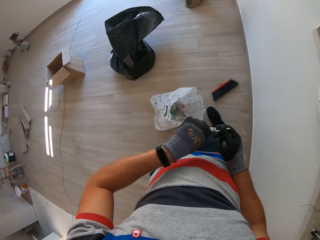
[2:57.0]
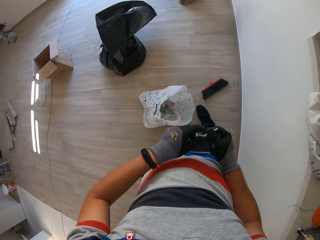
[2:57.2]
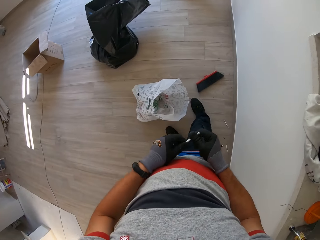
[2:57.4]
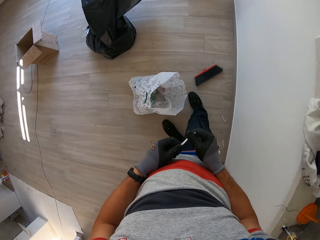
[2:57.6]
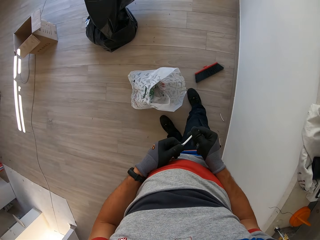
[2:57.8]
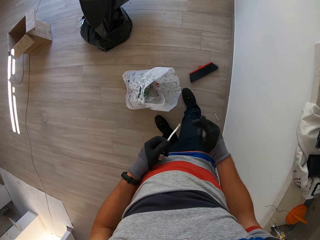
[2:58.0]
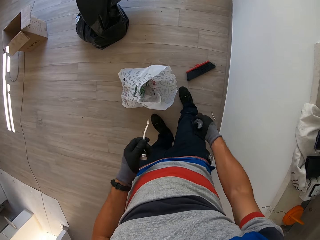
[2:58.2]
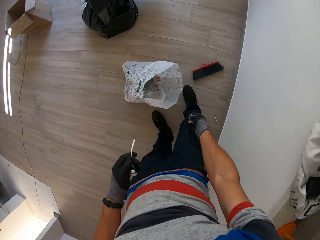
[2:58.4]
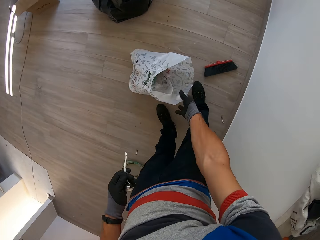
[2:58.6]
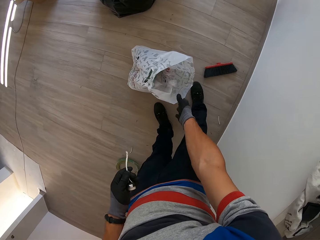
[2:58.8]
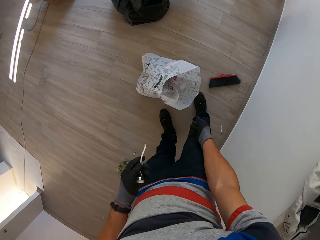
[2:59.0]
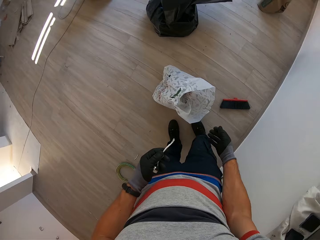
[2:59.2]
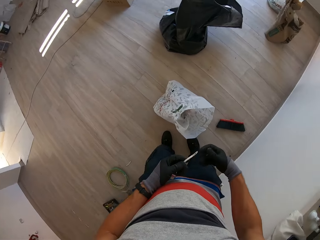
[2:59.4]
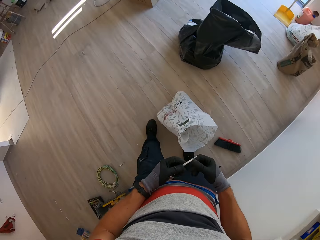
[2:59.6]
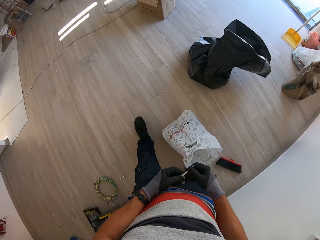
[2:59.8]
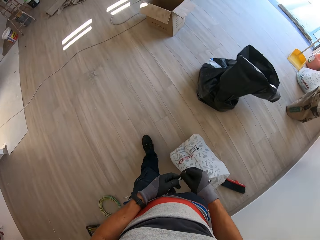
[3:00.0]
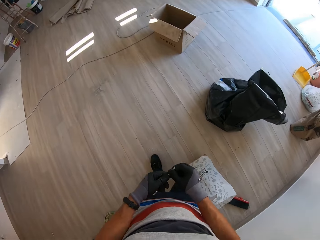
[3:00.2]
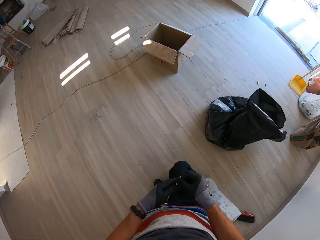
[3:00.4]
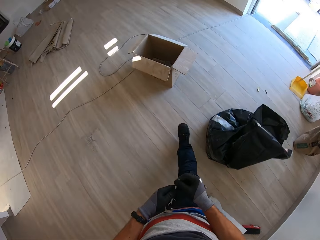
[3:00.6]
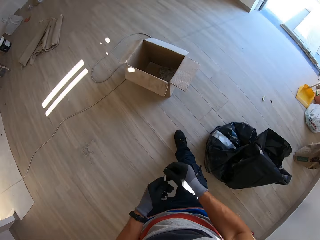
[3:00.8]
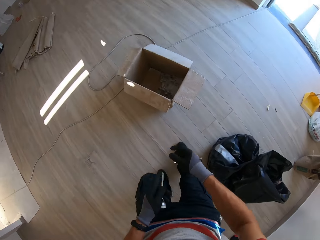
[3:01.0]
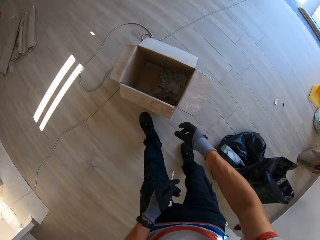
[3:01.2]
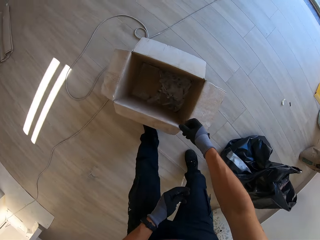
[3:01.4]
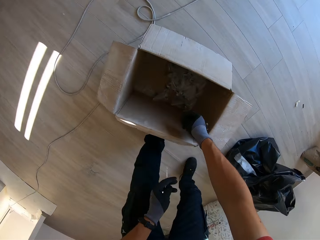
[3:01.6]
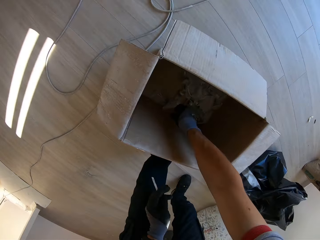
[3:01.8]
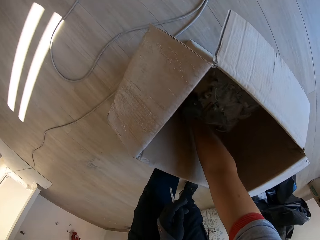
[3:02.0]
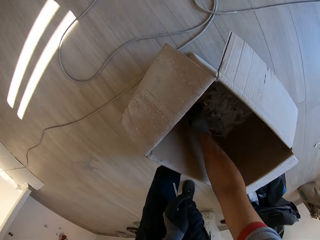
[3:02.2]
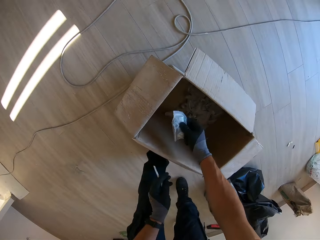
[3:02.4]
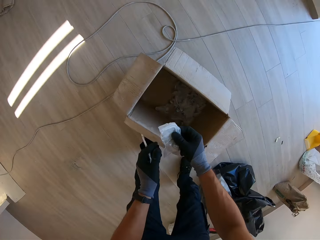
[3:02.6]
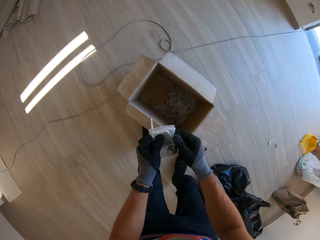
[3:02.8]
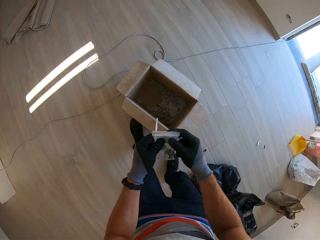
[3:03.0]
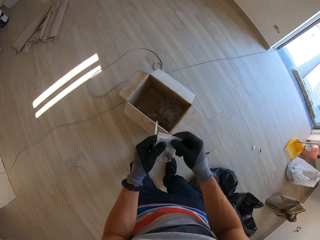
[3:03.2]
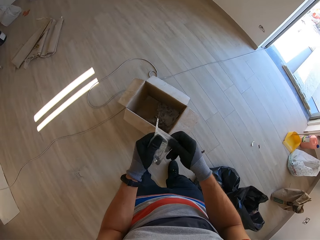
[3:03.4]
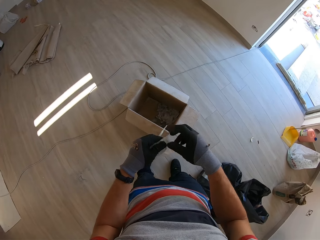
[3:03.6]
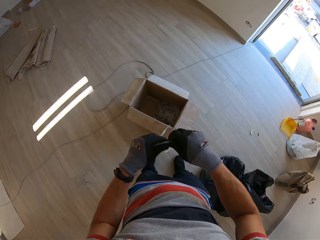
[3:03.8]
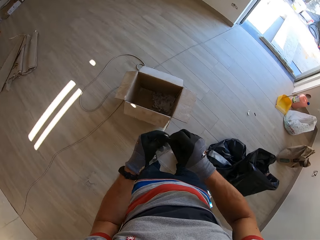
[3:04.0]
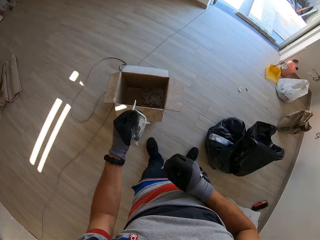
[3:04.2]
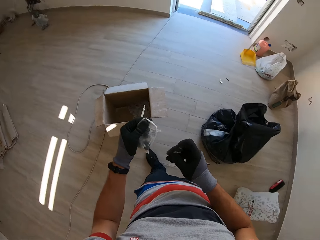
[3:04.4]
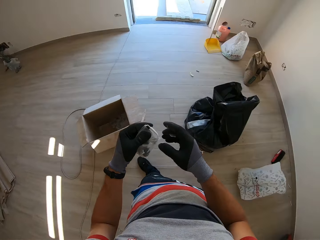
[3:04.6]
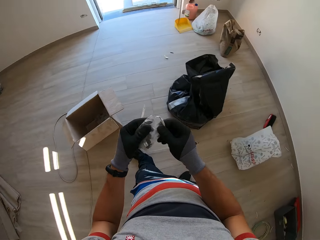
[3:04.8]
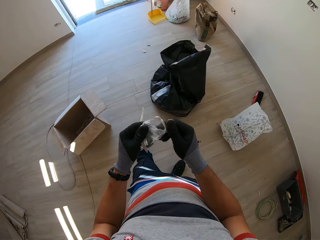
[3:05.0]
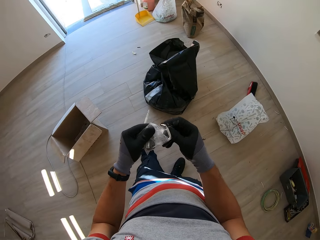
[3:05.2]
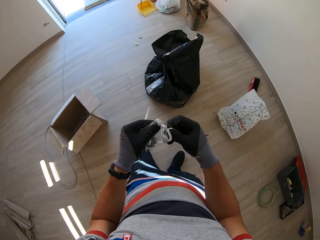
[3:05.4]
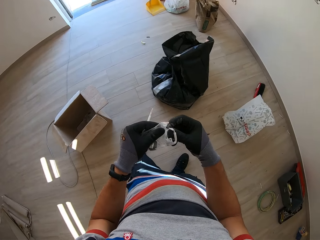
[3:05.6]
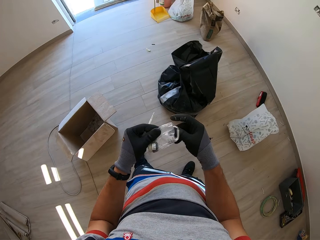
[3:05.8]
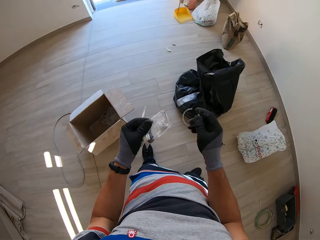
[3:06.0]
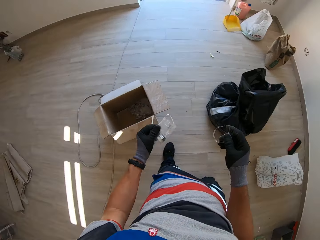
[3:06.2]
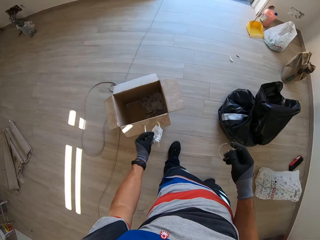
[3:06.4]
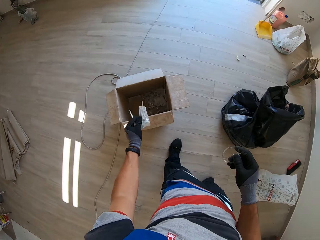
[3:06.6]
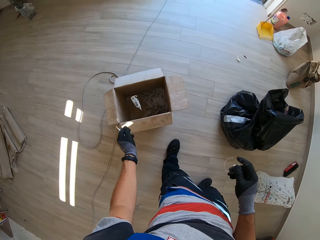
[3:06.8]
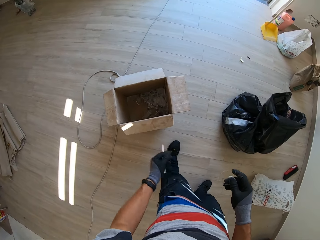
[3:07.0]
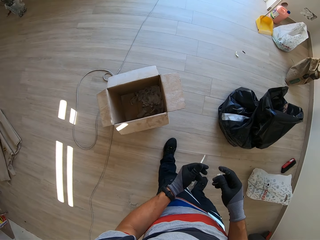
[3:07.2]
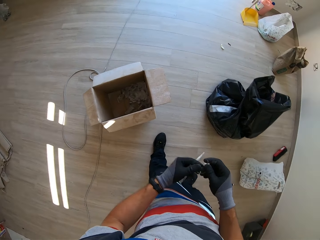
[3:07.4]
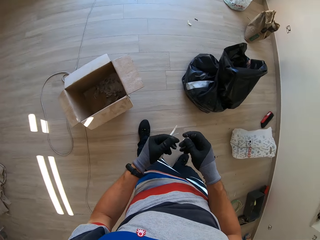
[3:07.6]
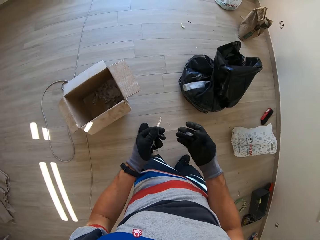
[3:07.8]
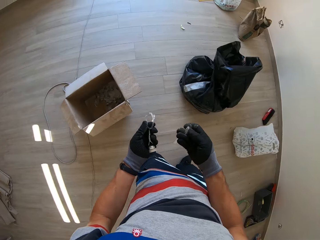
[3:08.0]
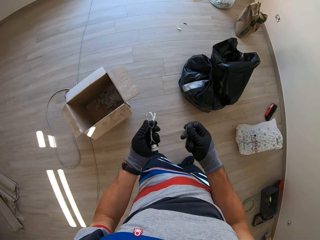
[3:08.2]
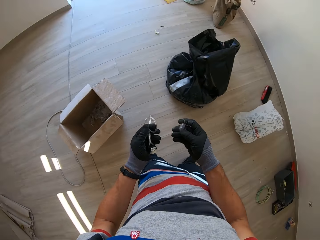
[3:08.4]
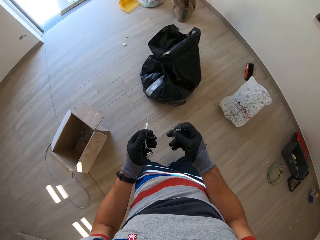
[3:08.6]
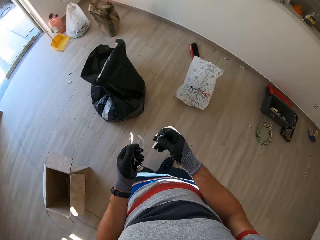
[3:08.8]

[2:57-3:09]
The camera wearer drops the paper. They walk around. They pick up the paper. They pick up a bulb holder from the box. They cut the paper. They remove the round ring. They drop the paper.

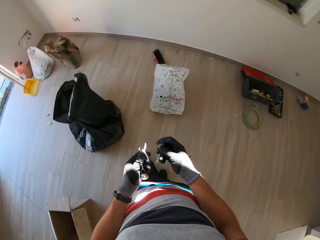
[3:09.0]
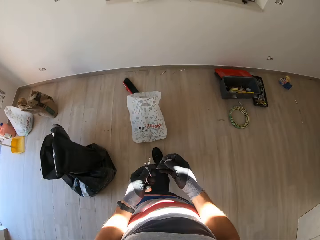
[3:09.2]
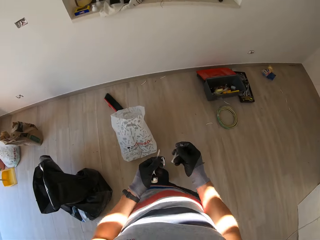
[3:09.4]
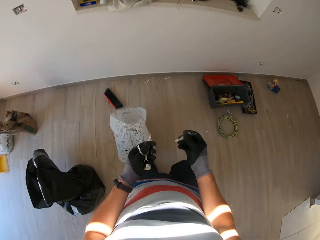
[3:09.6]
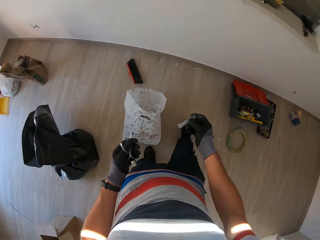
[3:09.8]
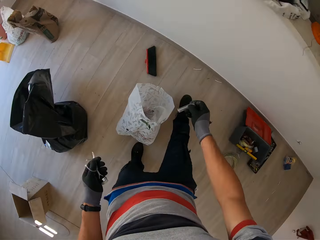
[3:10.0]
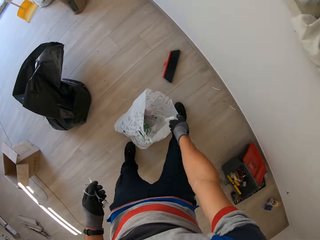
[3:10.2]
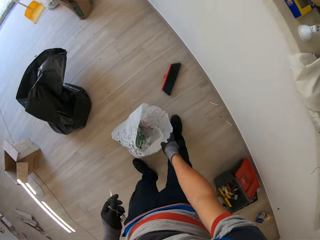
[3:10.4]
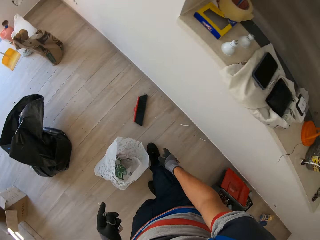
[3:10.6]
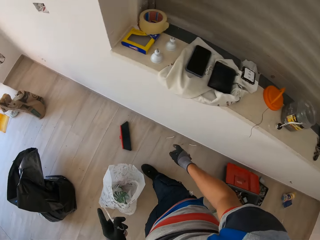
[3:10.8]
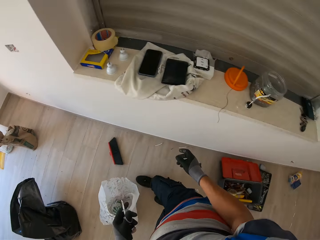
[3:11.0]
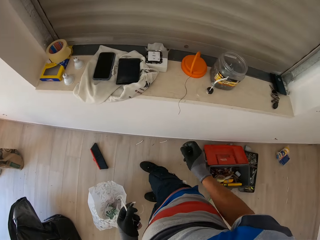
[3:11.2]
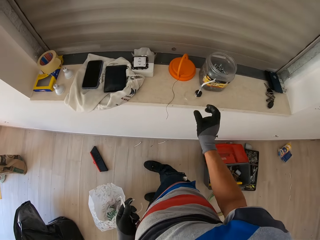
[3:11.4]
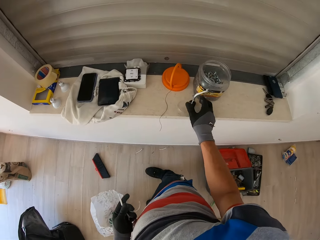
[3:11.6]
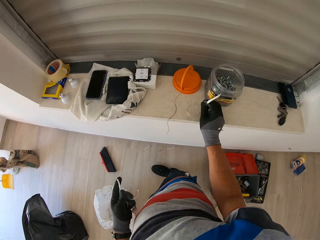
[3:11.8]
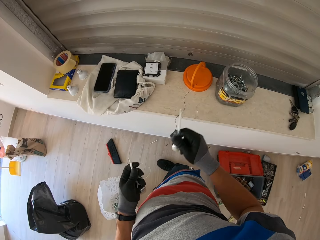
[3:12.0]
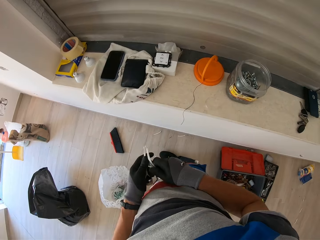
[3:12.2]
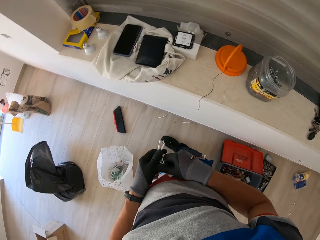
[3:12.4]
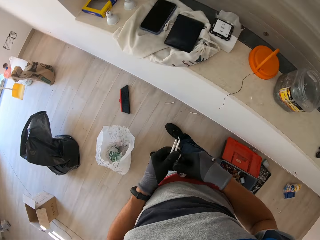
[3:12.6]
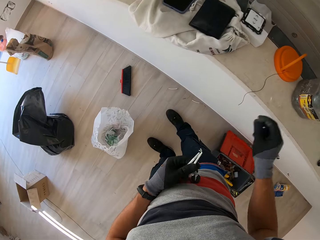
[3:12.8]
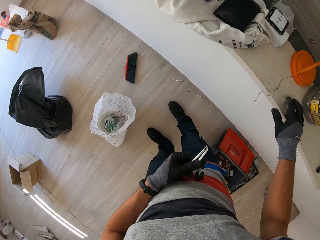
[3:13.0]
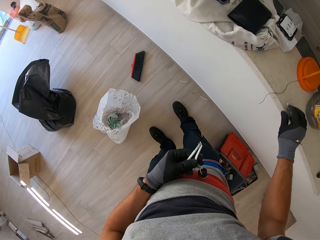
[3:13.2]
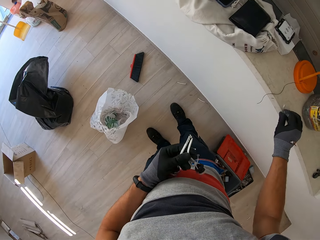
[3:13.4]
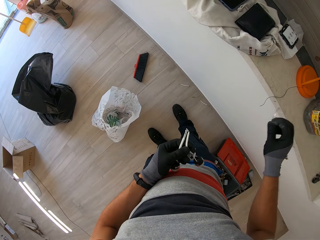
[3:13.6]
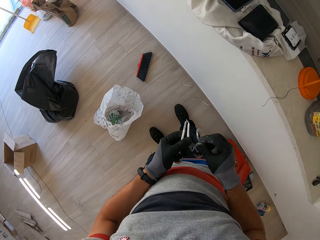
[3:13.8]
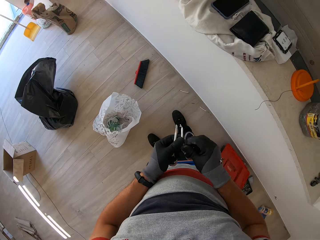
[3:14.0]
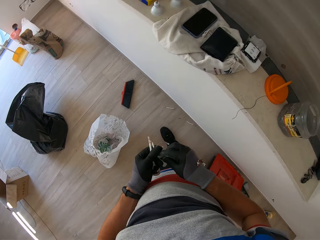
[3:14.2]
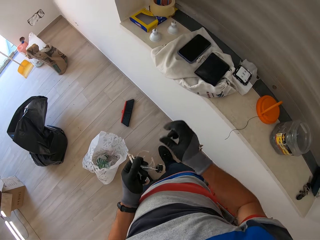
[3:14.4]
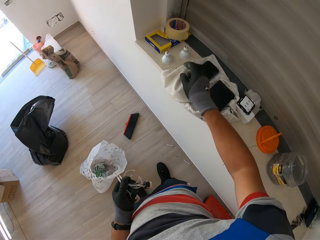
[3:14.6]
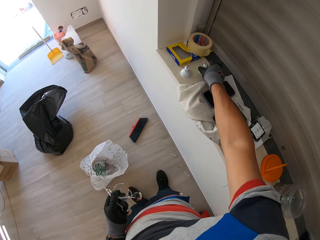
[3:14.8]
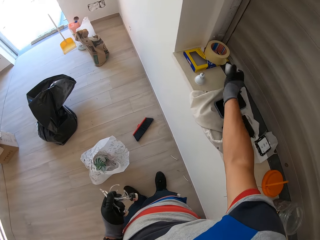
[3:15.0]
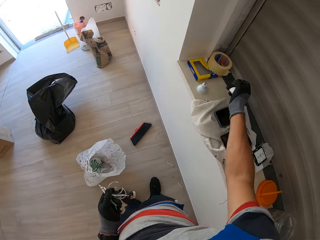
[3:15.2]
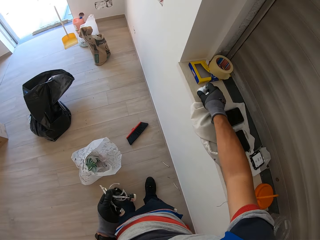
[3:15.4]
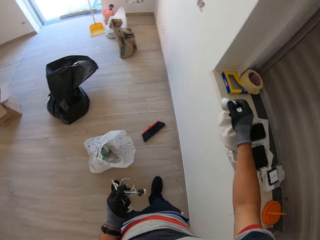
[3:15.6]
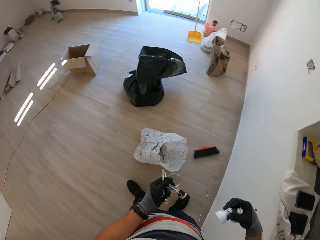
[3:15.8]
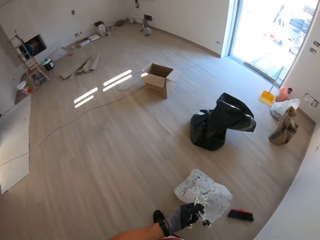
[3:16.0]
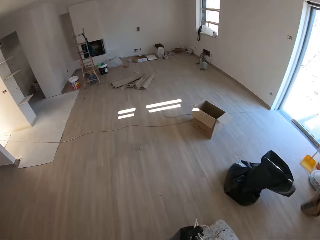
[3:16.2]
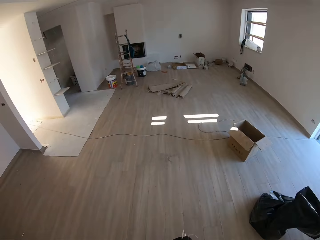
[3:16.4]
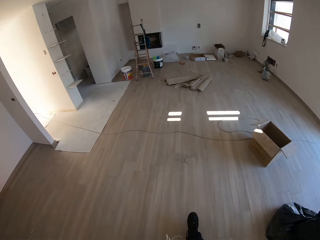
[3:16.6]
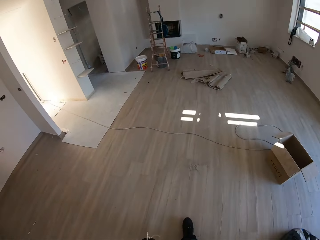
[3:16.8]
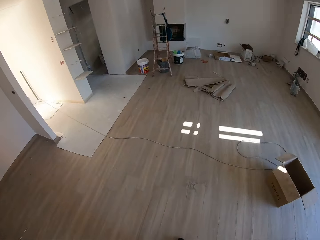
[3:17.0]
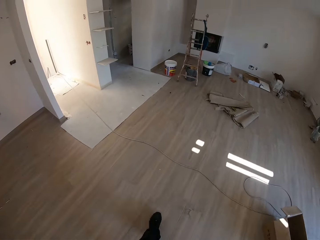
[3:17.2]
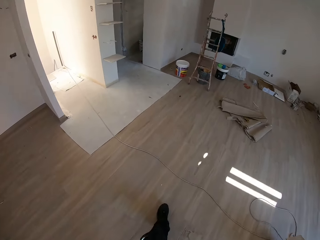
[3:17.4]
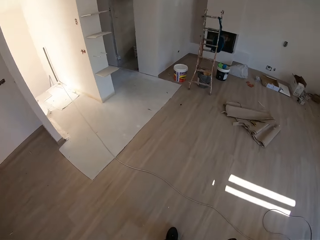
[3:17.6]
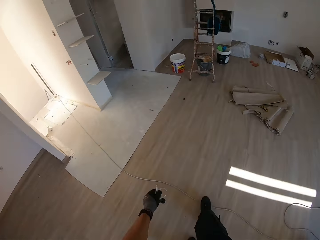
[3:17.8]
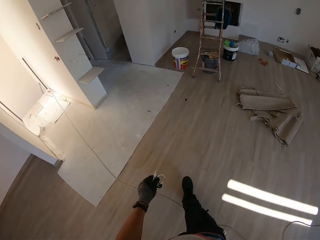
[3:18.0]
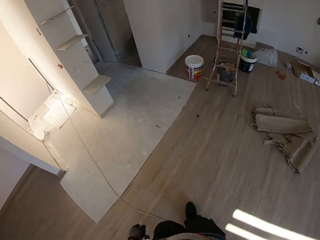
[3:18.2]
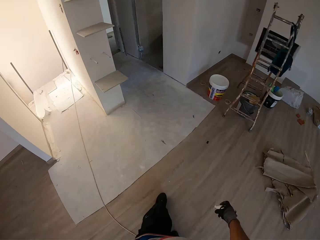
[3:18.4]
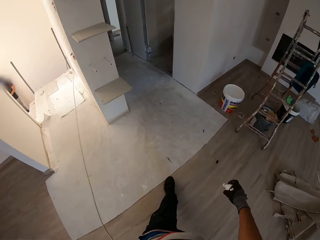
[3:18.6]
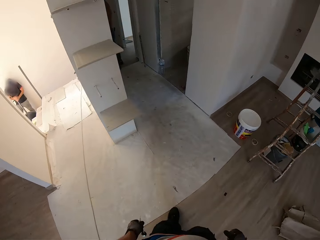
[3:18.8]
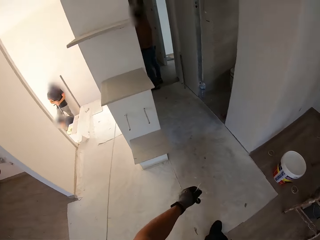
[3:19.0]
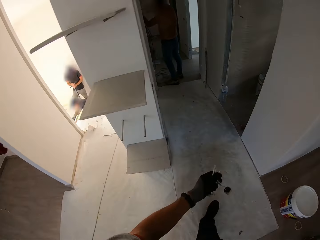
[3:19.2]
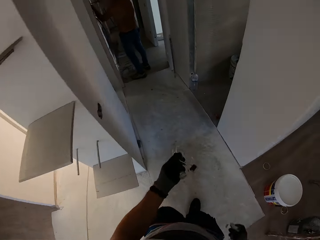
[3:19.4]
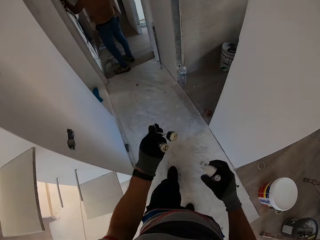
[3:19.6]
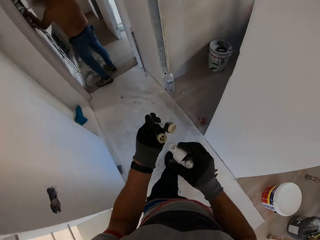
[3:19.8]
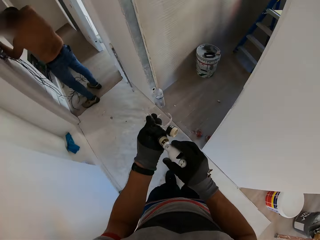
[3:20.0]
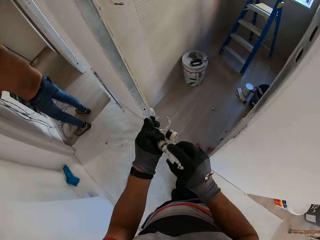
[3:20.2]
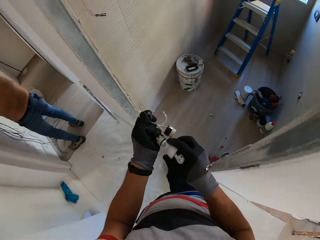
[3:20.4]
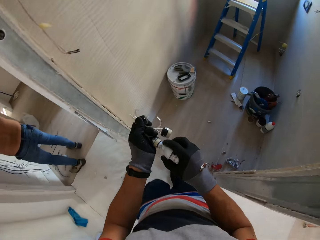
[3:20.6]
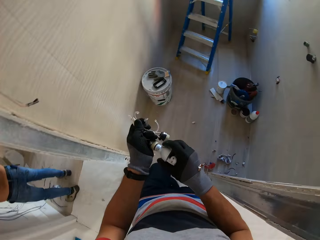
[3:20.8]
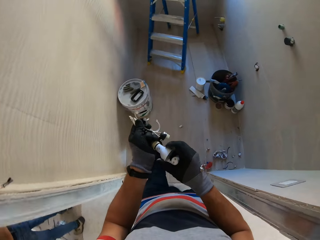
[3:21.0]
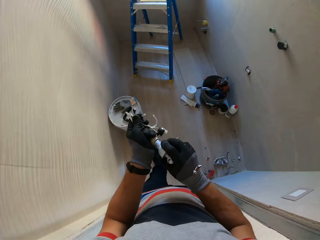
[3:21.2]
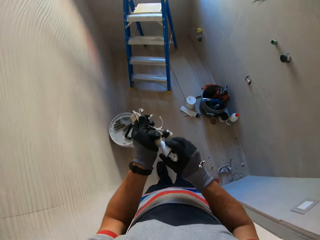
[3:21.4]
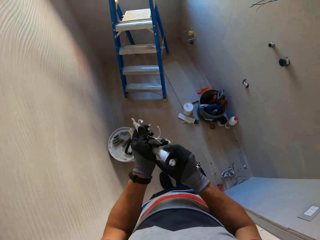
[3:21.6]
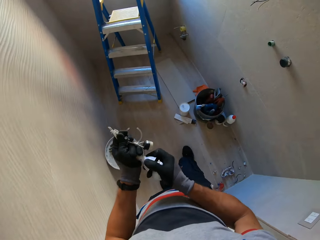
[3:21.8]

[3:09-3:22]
The camera wearer walks around. They drop the paper. They pick up the wire. They pick up the bulb holder. They pick up the bulbs from the frame top. They walk around.
